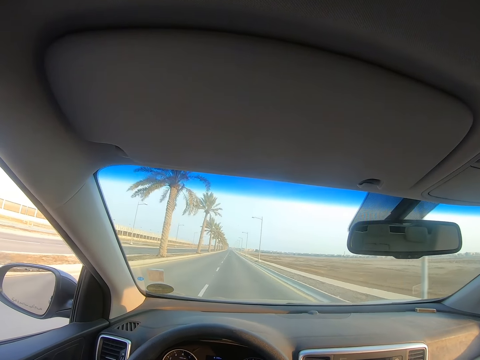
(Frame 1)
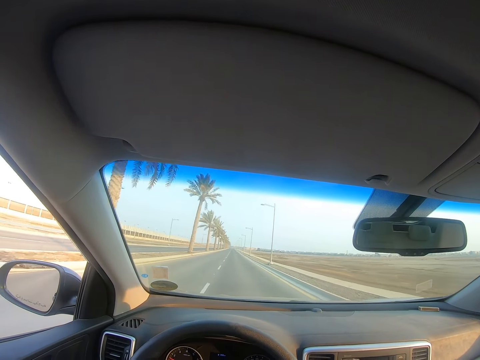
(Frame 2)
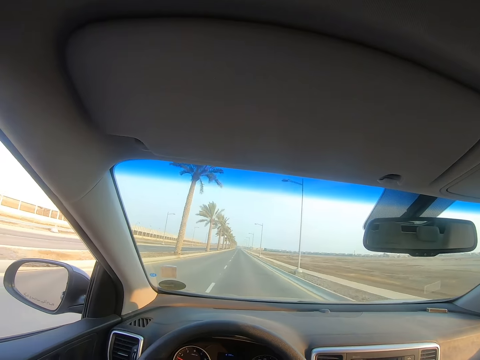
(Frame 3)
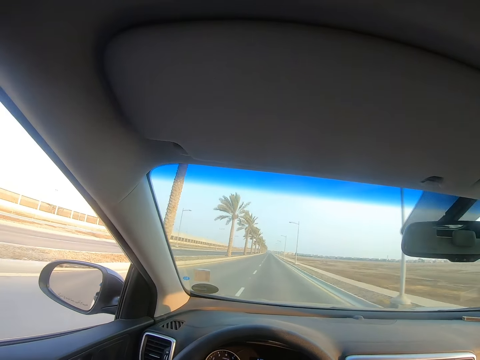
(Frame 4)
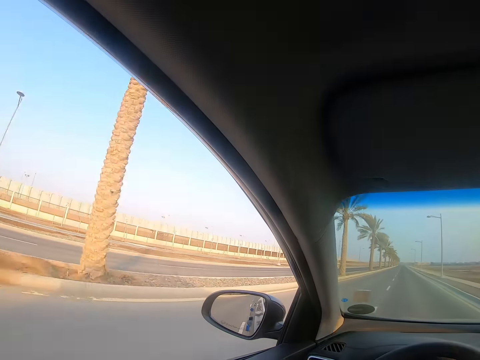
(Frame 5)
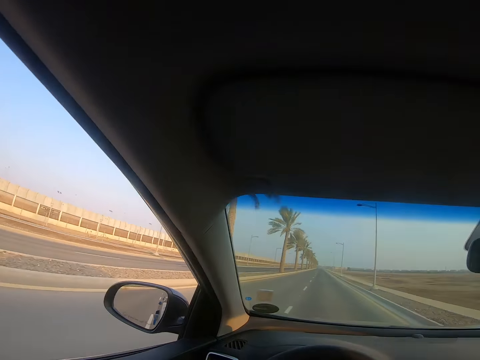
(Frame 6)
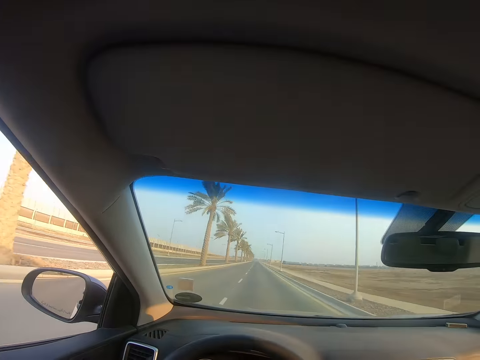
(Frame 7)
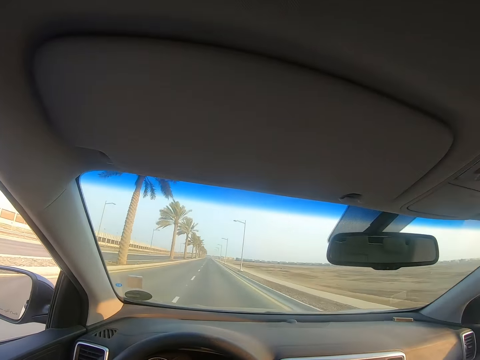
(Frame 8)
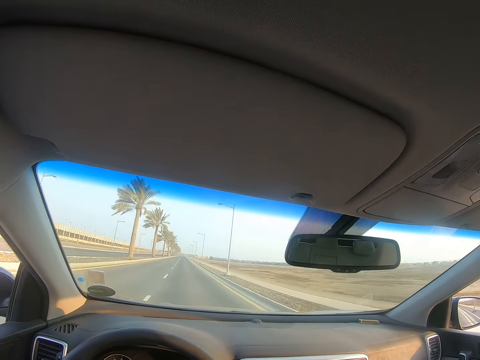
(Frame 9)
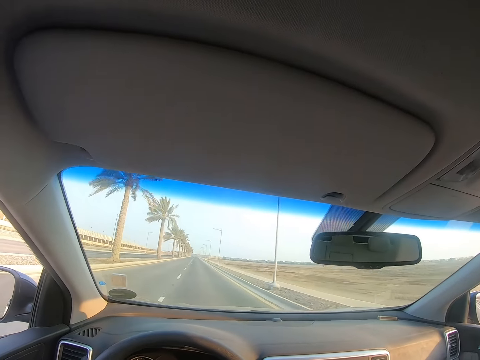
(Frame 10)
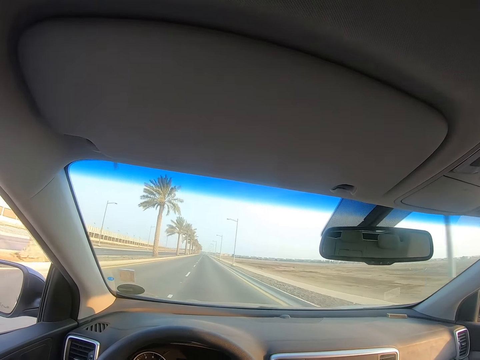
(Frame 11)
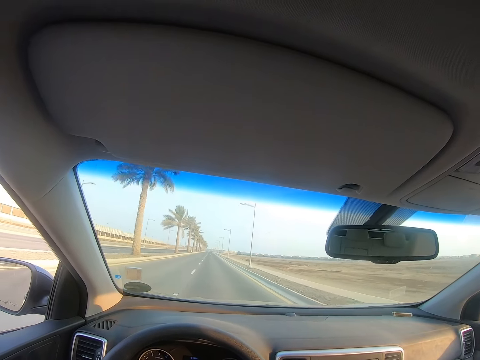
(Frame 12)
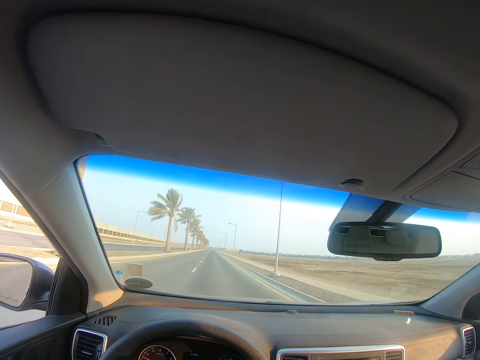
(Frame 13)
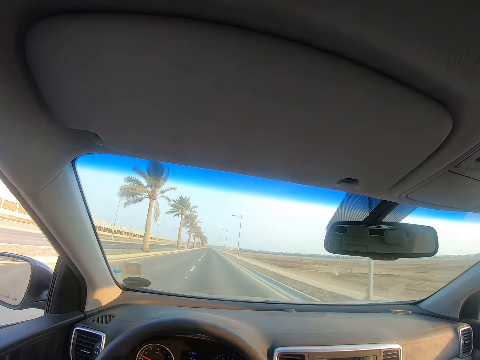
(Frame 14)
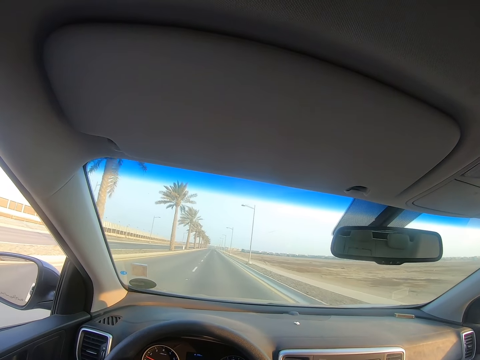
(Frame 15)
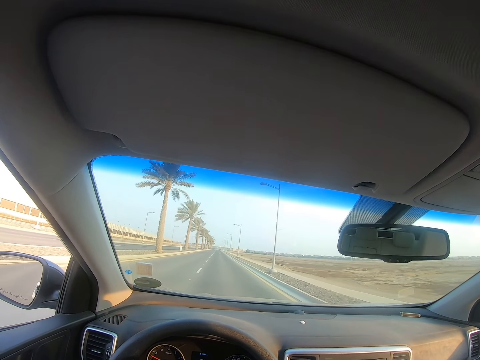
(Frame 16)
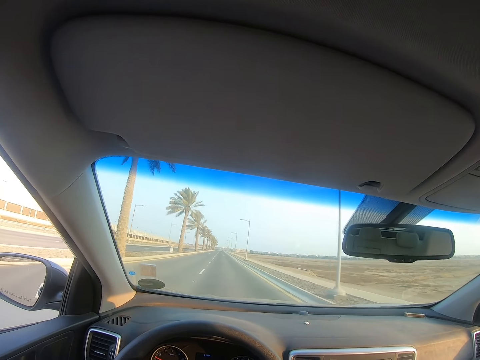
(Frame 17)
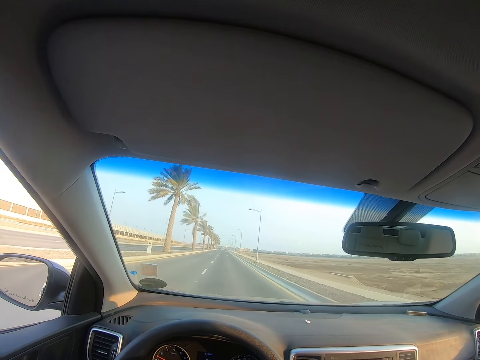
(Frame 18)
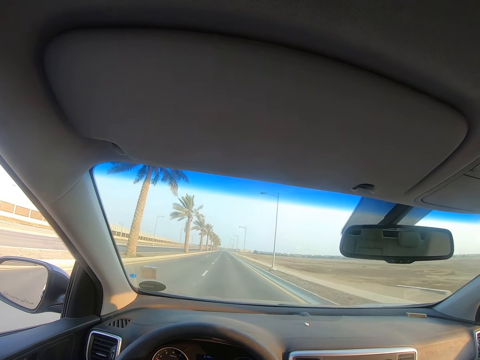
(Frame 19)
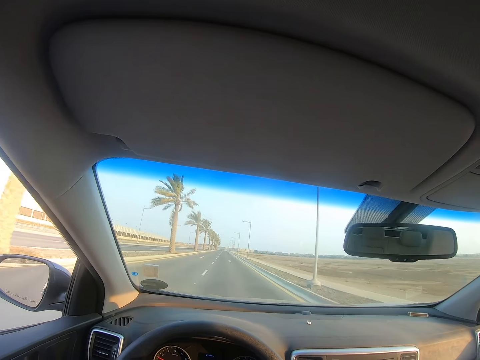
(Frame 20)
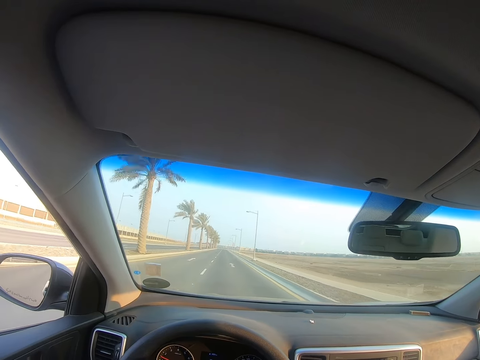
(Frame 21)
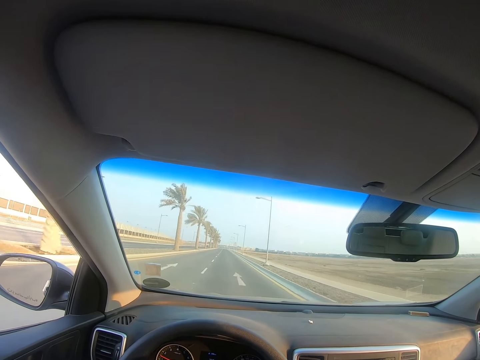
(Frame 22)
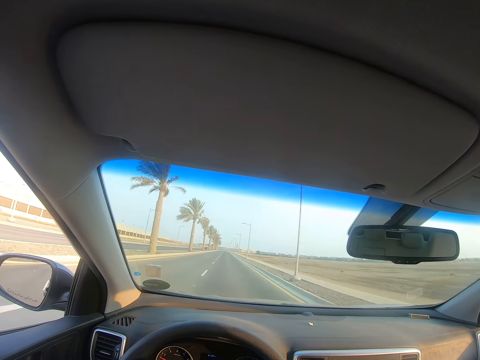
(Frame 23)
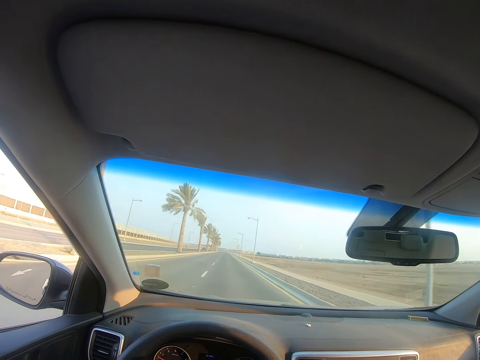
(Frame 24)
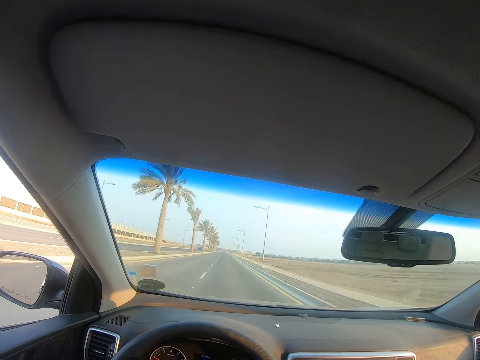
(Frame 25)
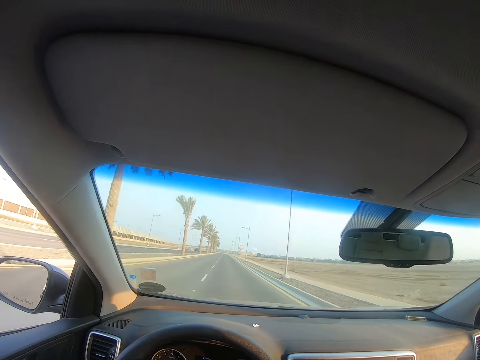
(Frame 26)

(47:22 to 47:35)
The camera wearer looks through the vehicle window. They look through the windscreen.

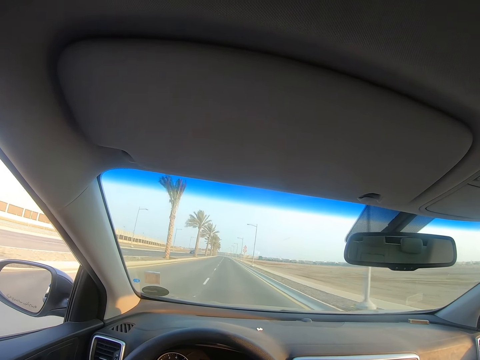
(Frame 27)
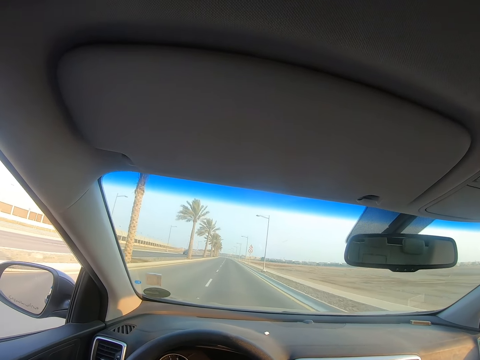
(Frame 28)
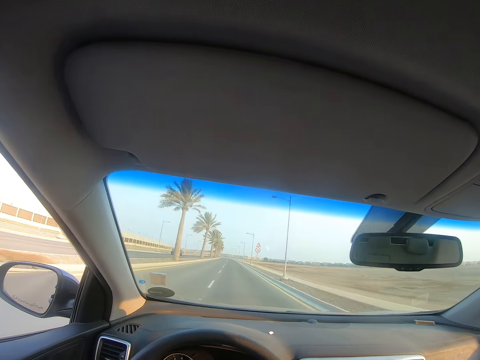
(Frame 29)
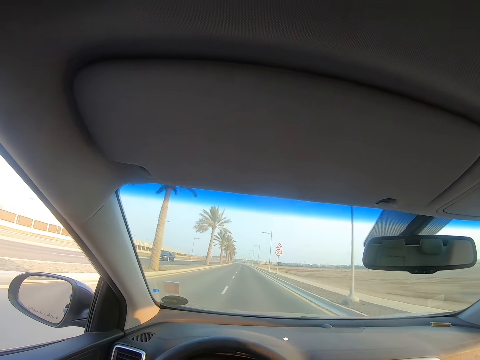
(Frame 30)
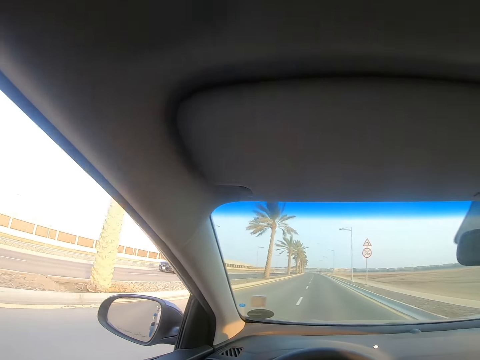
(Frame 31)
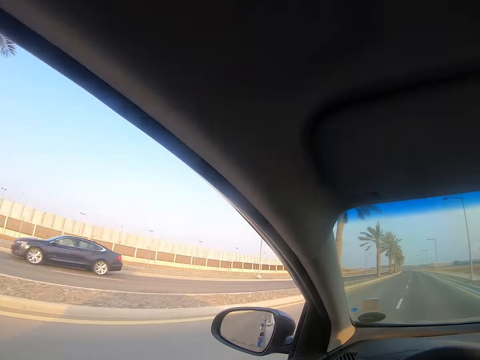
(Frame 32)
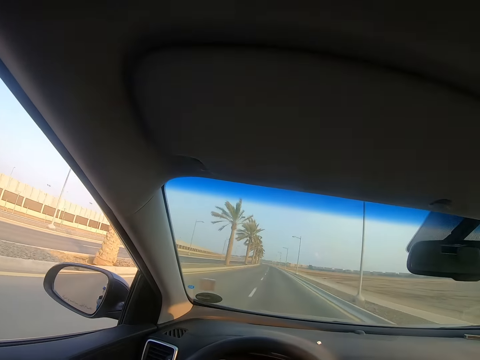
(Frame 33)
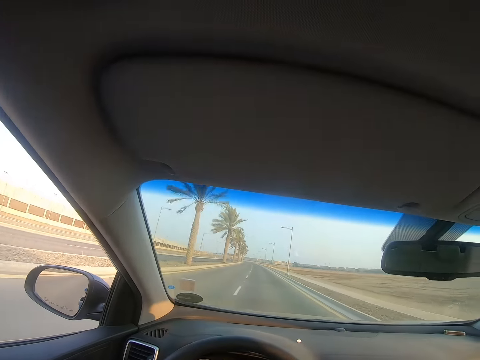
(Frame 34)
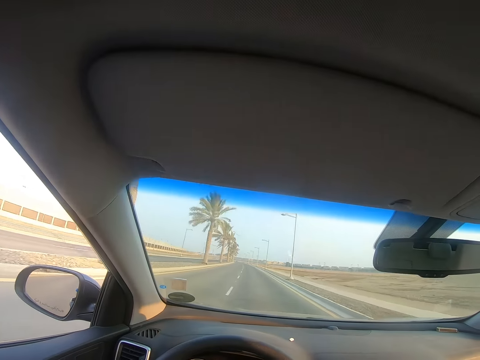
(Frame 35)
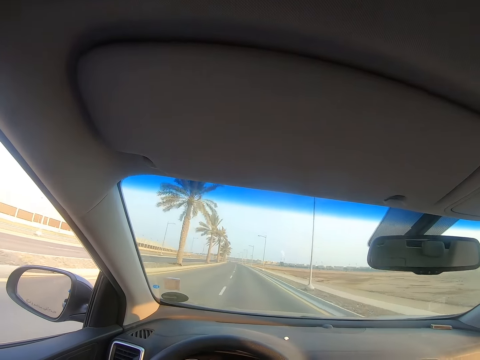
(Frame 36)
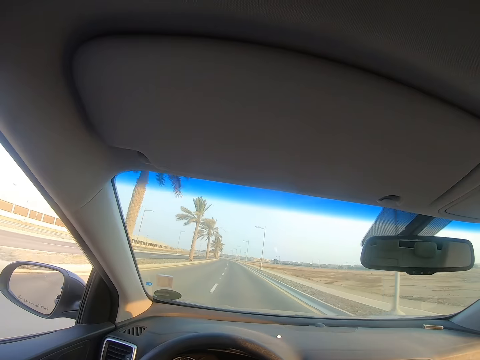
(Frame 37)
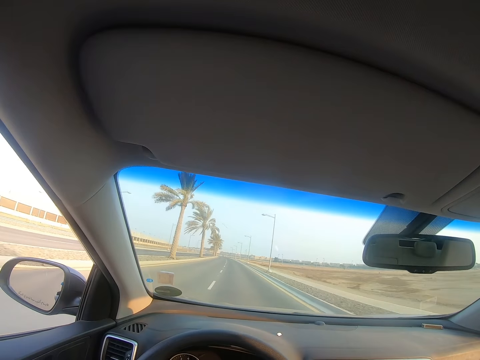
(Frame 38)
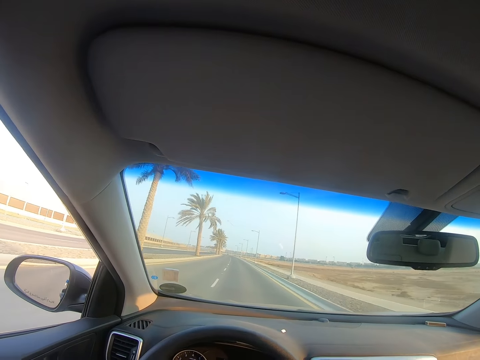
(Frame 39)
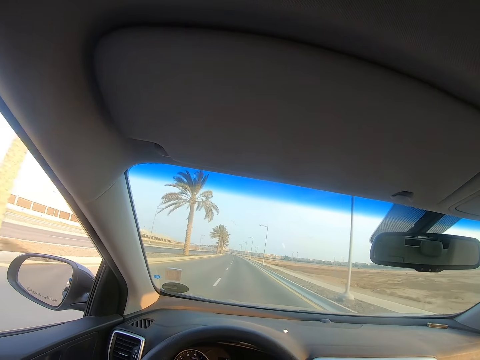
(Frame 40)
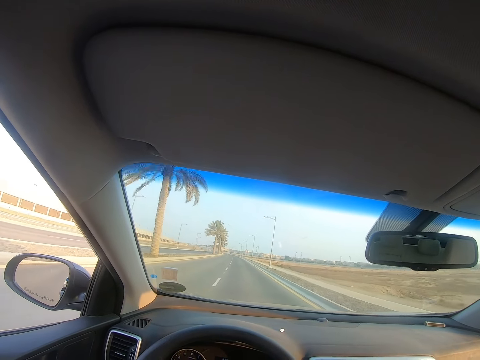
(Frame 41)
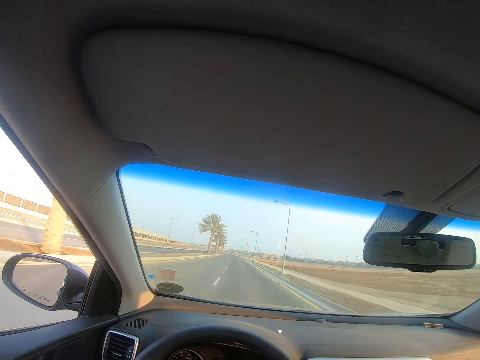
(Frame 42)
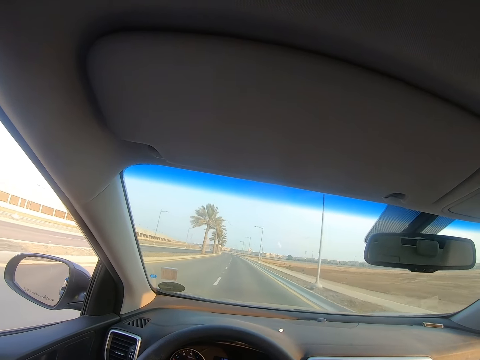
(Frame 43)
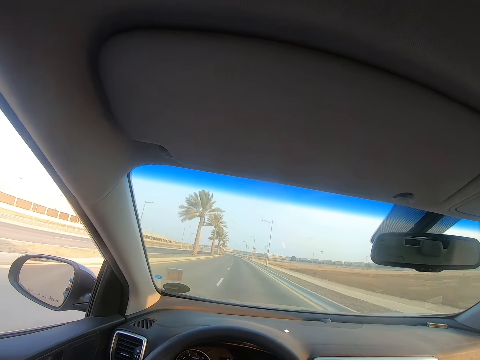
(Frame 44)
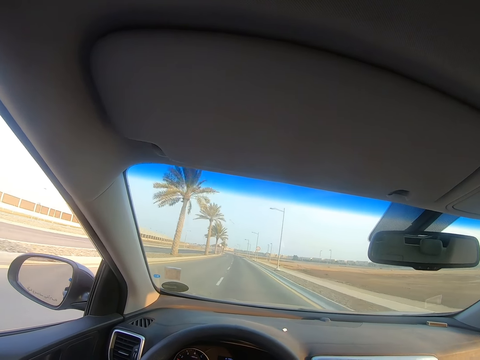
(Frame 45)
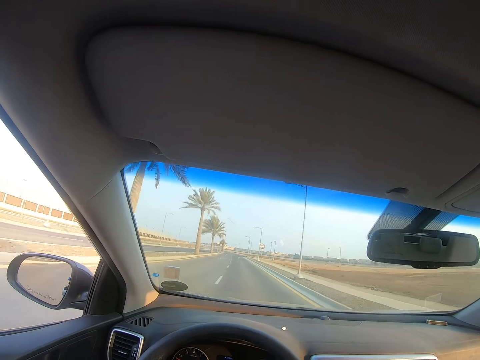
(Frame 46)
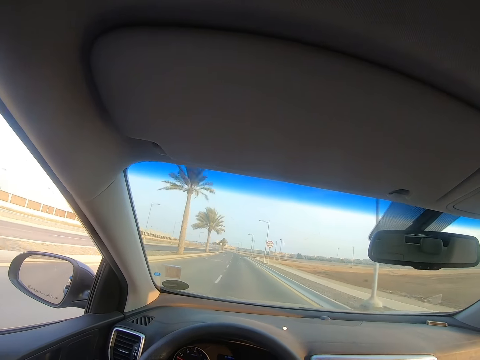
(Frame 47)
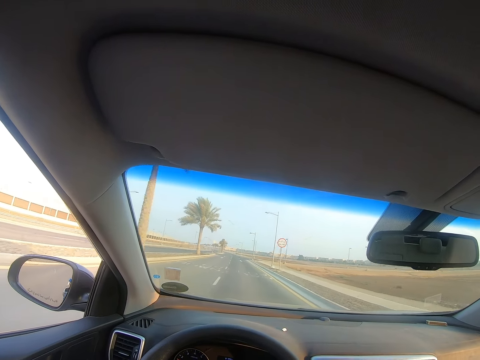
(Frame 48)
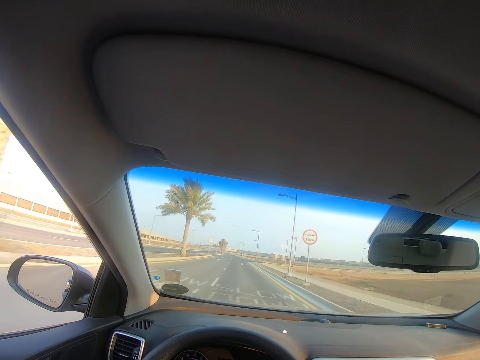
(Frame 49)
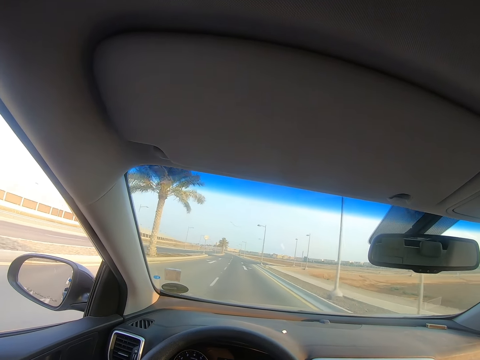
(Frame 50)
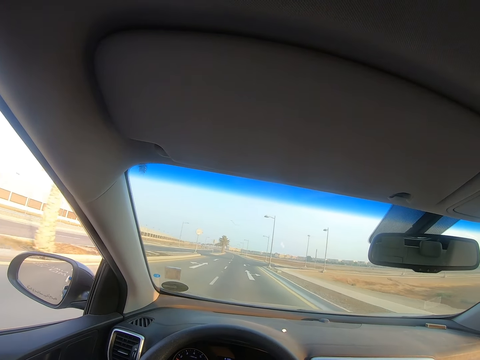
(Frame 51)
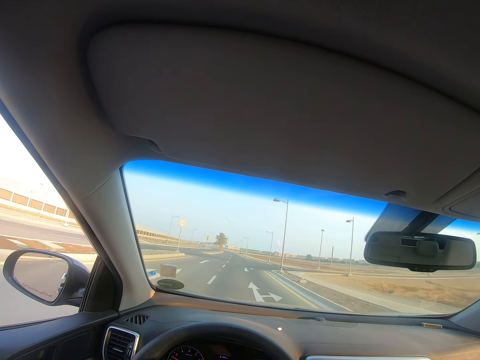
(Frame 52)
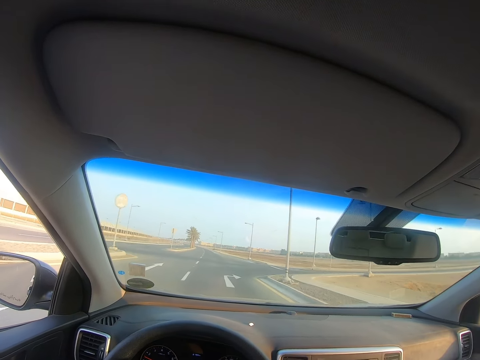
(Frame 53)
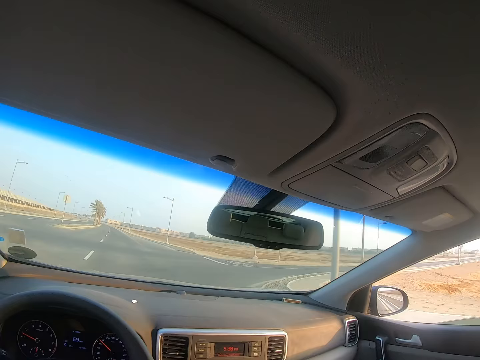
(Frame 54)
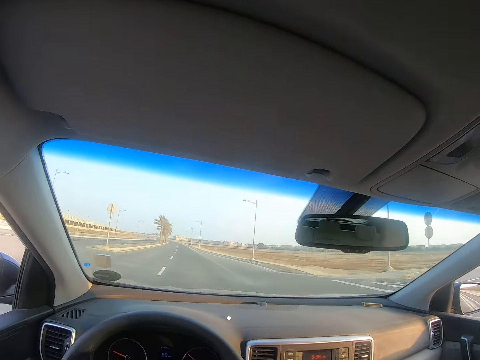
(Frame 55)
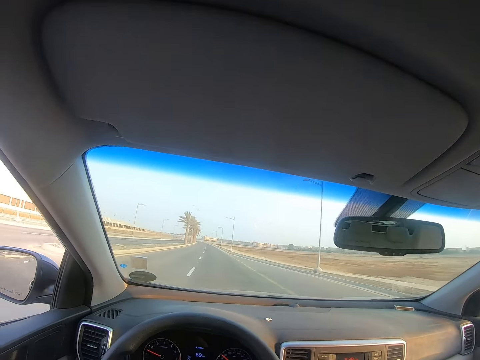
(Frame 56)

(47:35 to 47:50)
The camera wearer looks through the vehicle window. They look through the windscreen. They look at the side mirror. They look through the windscreen.
